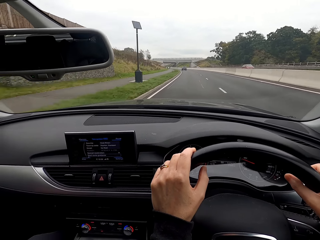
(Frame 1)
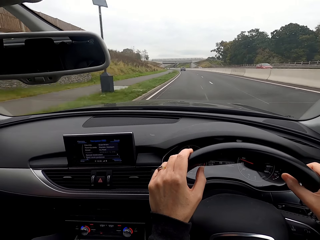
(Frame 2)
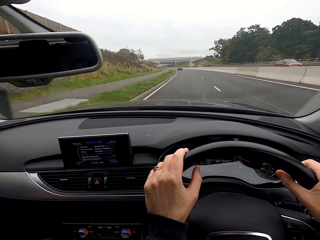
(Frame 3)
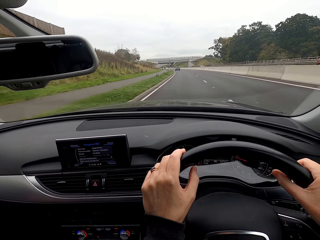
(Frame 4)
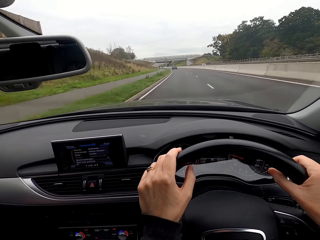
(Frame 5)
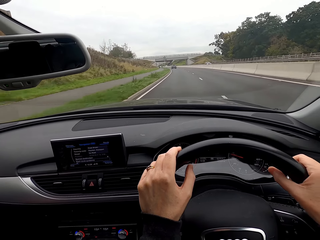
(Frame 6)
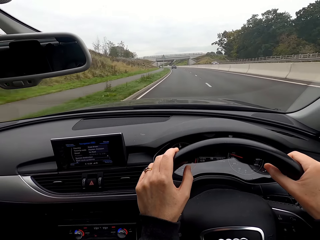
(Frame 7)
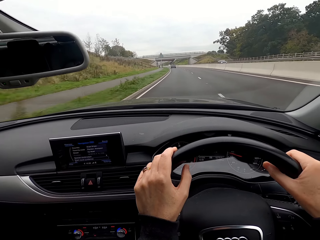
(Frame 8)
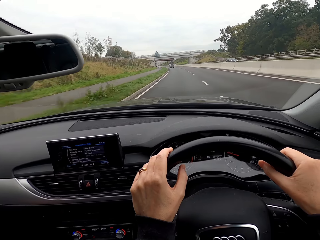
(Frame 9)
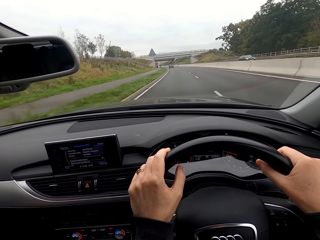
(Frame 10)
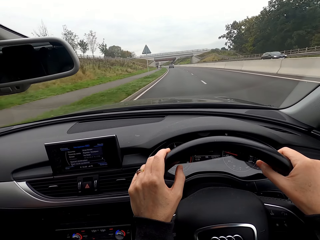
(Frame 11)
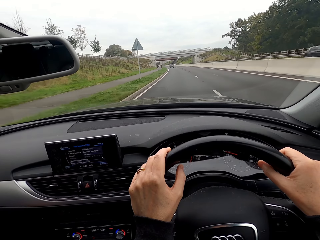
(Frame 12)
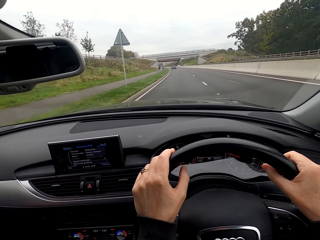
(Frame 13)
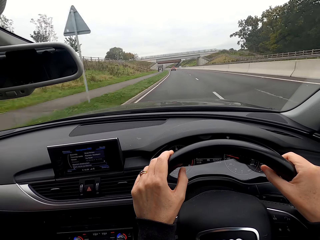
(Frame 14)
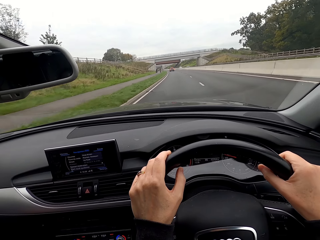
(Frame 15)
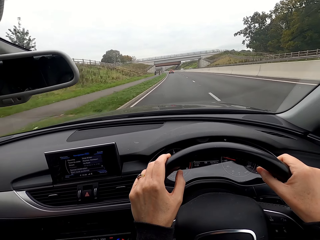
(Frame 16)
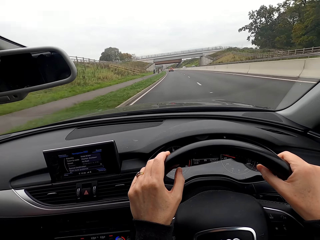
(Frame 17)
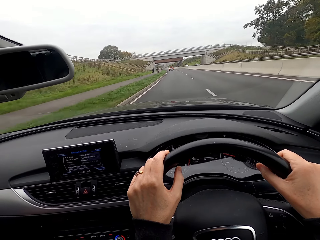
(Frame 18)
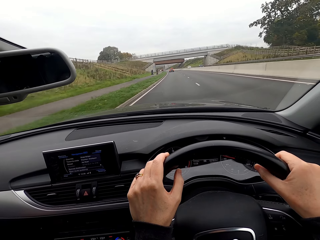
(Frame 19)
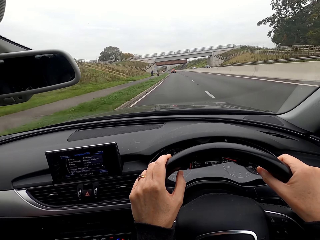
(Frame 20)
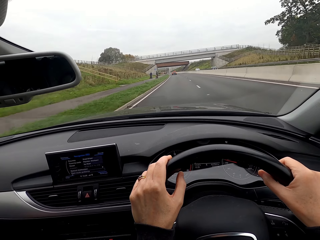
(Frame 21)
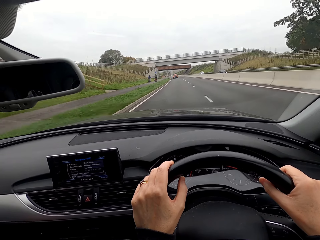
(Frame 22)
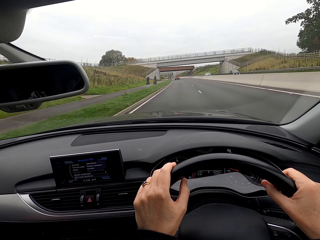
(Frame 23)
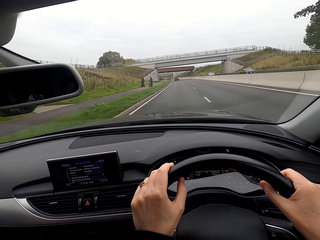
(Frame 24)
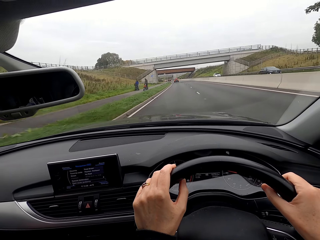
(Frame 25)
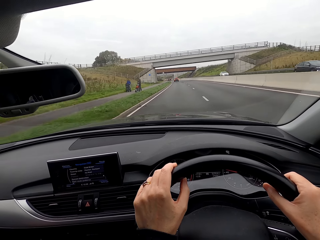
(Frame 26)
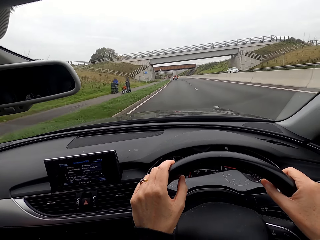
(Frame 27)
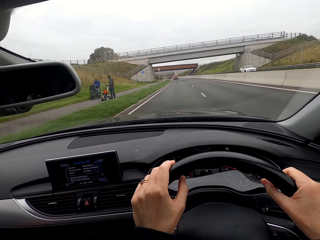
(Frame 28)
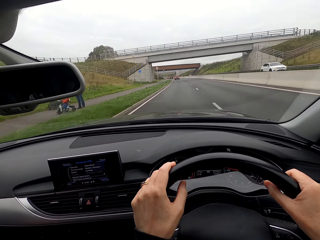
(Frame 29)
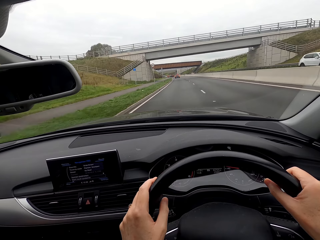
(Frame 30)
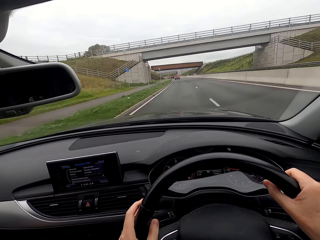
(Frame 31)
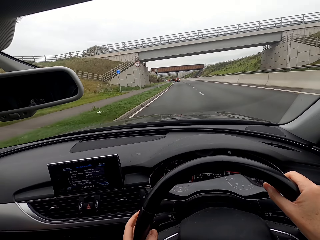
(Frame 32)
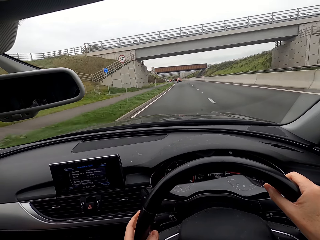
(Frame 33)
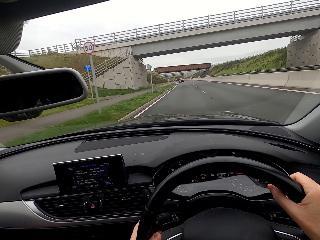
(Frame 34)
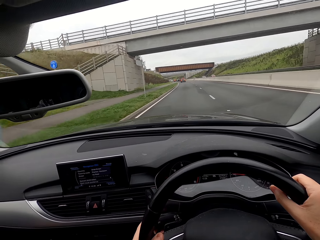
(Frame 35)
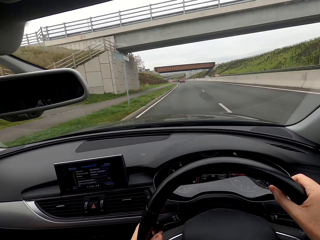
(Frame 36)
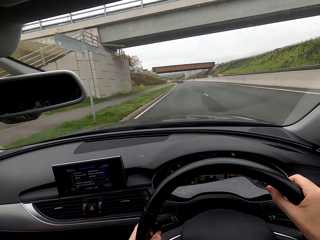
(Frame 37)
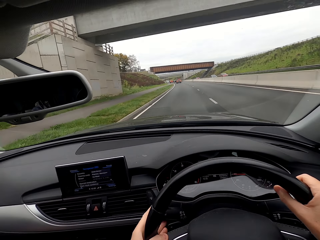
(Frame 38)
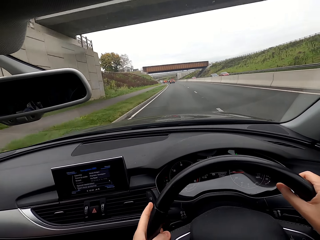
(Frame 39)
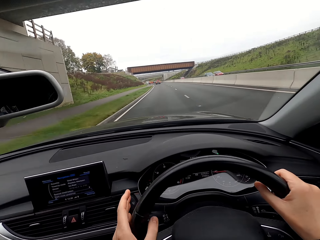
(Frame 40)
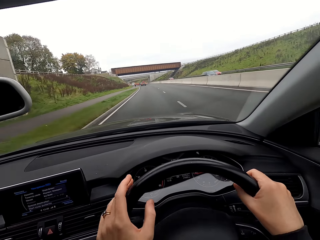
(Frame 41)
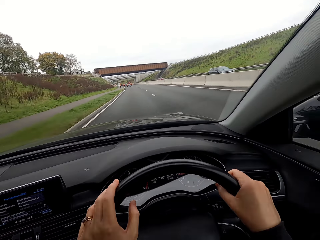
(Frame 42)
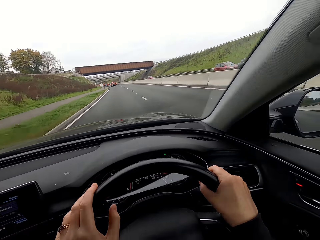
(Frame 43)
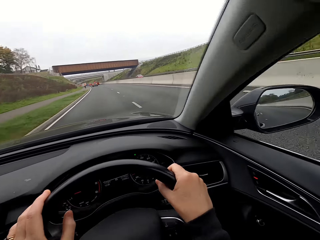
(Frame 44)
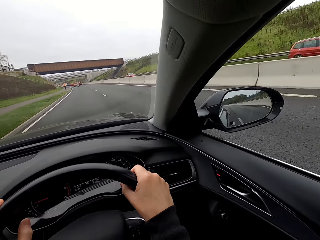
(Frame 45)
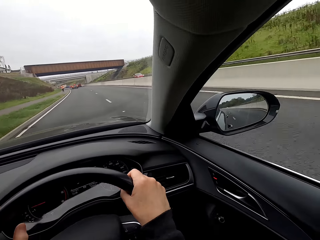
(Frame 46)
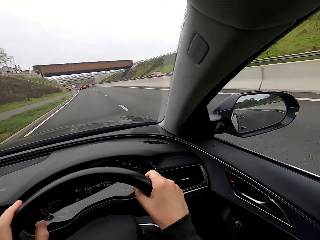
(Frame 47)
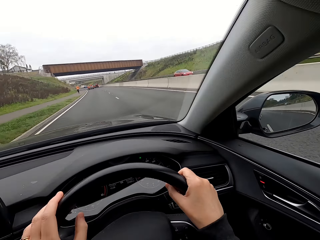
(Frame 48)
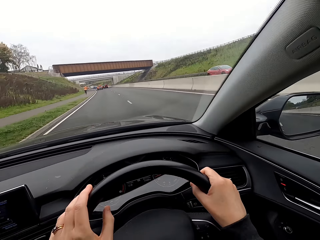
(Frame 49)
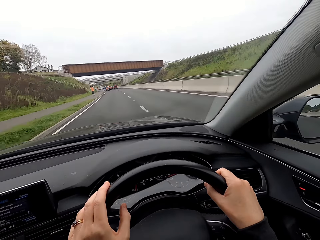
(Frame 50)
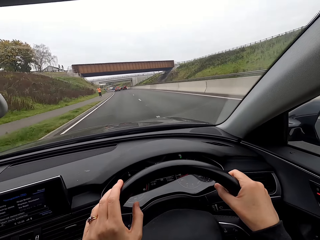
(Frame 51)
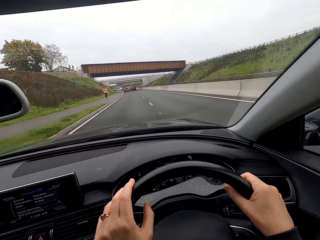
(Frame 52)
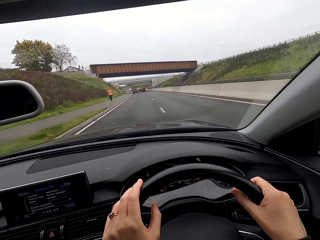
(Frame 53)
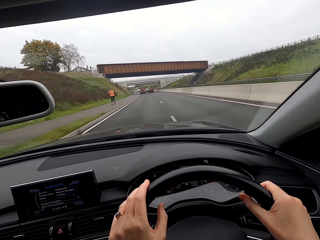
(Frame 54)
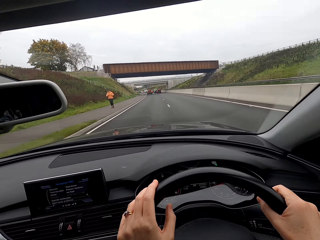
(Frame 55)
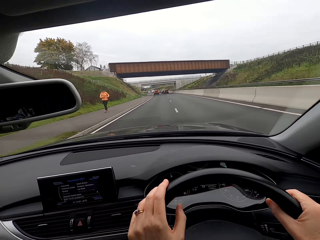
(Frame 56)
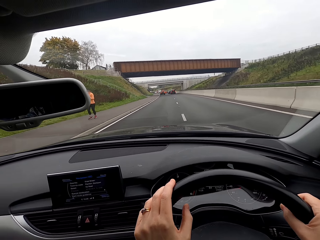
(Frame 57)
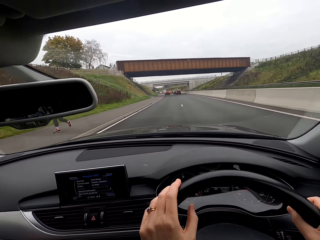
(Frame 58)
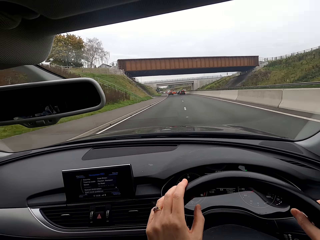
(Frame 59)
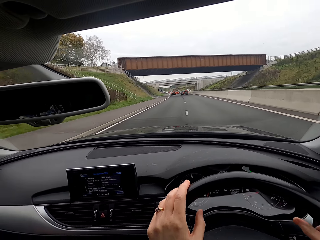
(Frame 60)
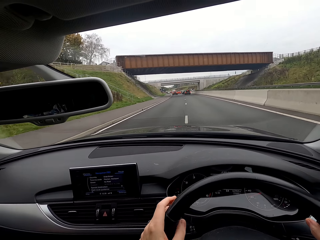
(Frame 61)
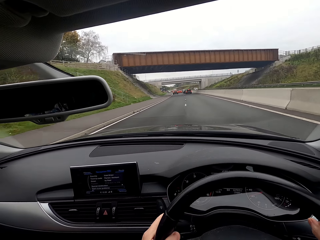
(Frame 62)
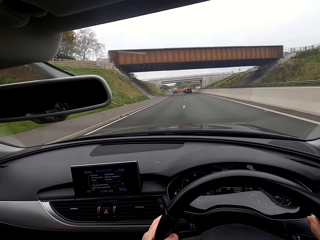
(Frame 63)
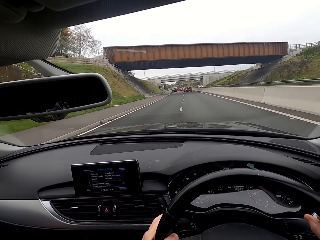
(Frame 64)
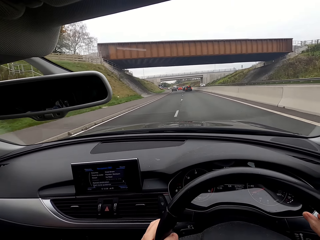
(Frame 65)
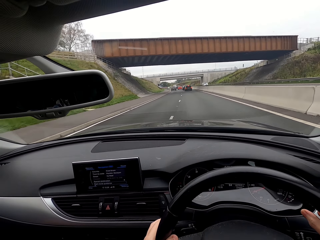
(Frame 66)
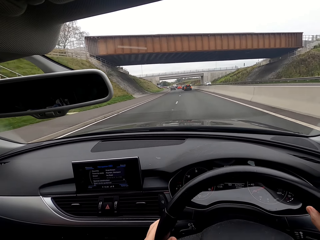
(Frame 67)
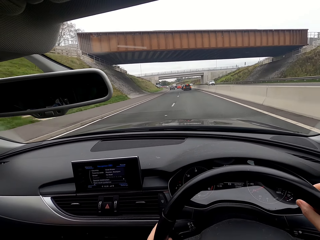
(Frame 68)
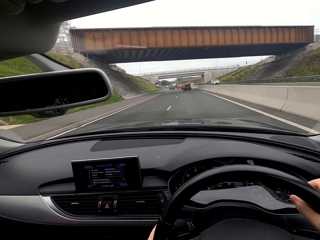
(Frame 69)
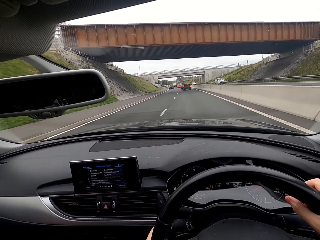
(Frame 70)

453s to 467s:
The camera wearer drives past a car repeatedly. They drive past a person and another person. They drive past a car repeatedly. They drive past a third person.

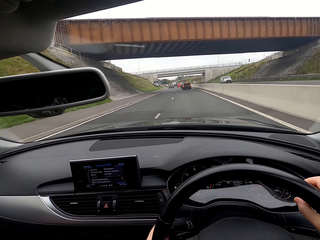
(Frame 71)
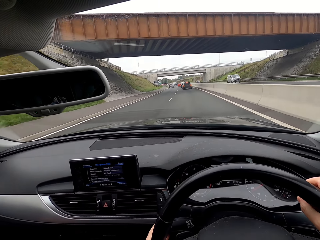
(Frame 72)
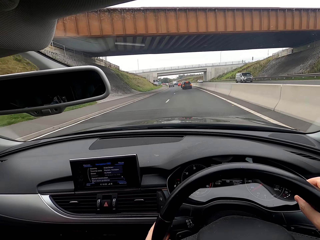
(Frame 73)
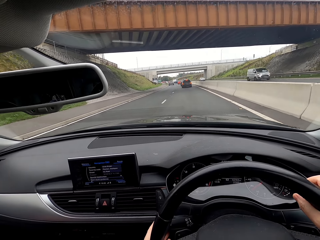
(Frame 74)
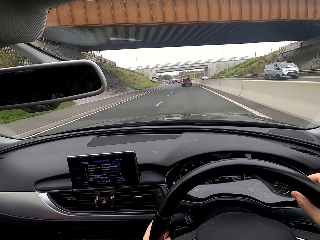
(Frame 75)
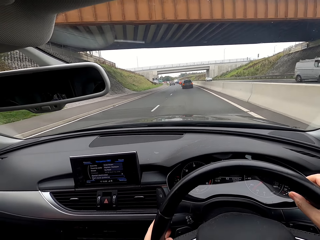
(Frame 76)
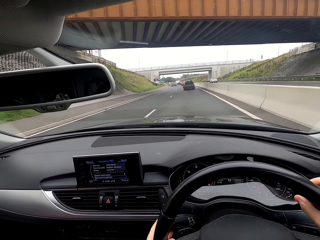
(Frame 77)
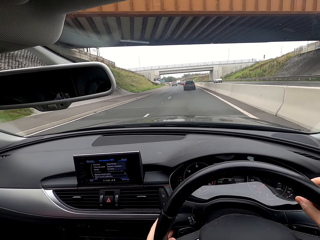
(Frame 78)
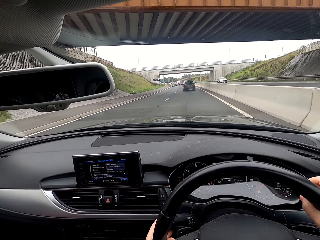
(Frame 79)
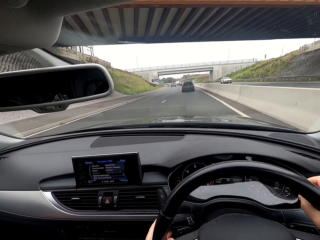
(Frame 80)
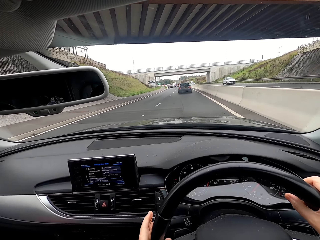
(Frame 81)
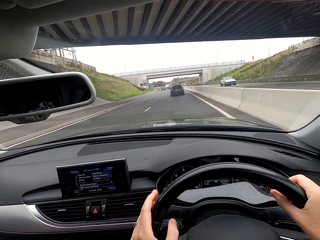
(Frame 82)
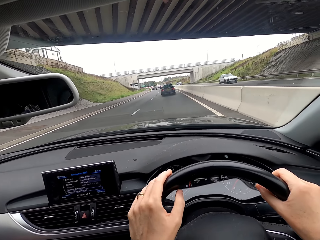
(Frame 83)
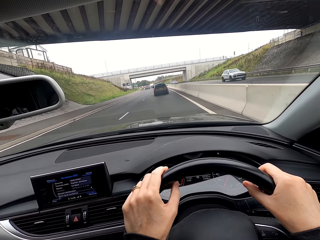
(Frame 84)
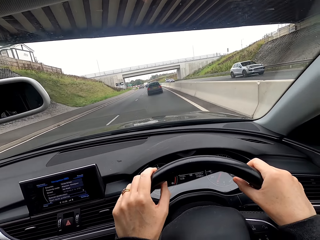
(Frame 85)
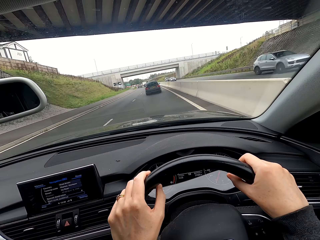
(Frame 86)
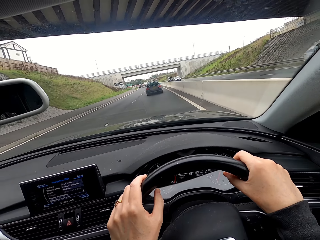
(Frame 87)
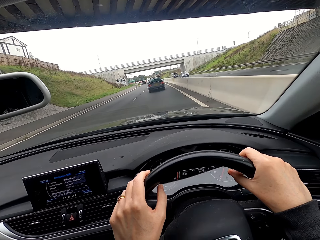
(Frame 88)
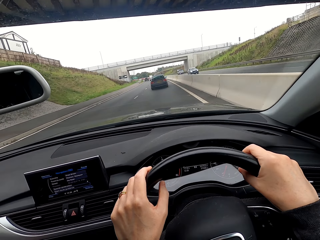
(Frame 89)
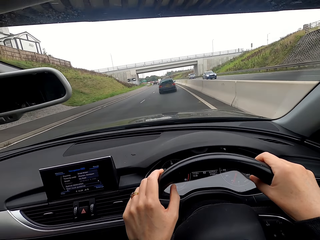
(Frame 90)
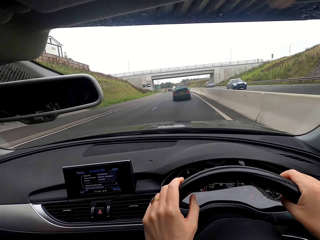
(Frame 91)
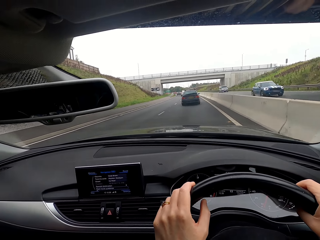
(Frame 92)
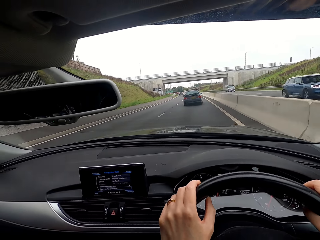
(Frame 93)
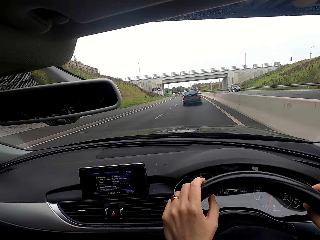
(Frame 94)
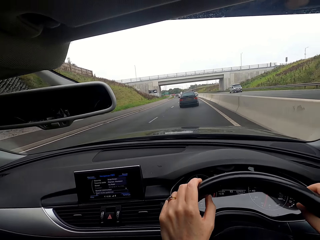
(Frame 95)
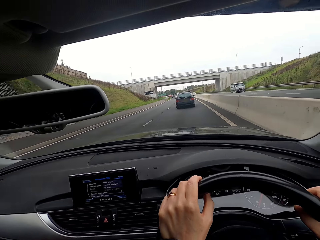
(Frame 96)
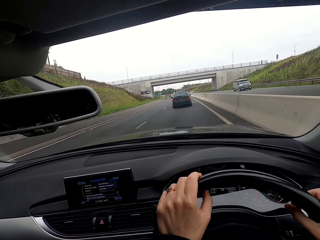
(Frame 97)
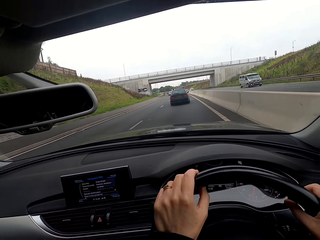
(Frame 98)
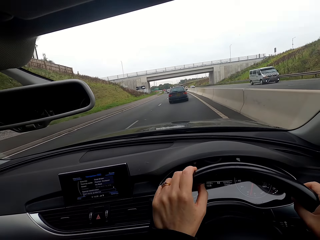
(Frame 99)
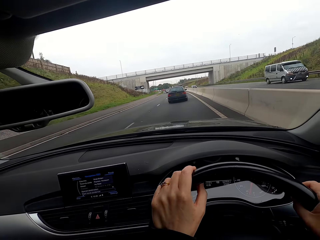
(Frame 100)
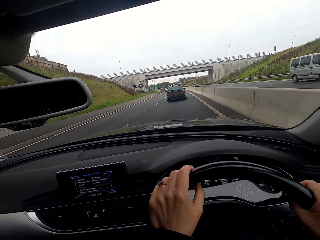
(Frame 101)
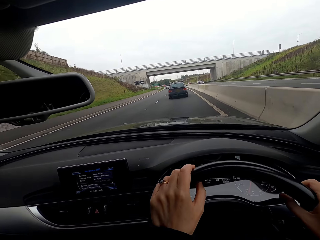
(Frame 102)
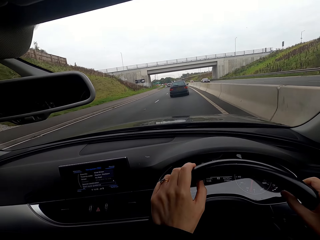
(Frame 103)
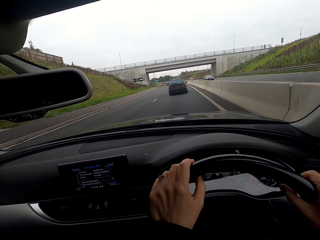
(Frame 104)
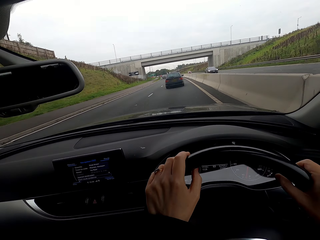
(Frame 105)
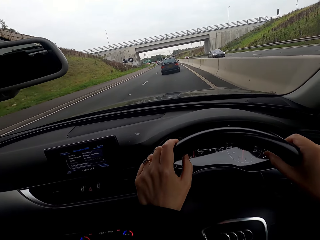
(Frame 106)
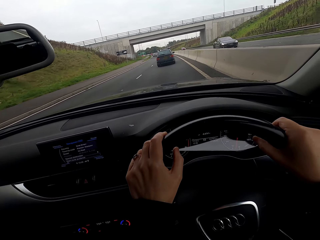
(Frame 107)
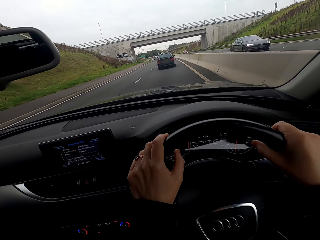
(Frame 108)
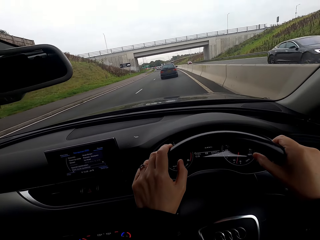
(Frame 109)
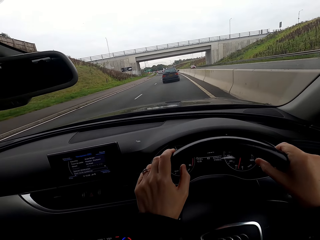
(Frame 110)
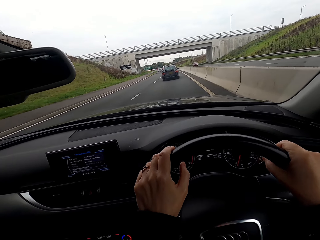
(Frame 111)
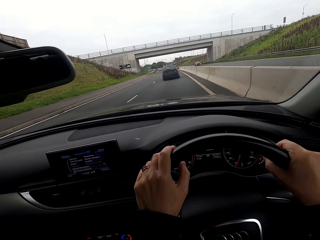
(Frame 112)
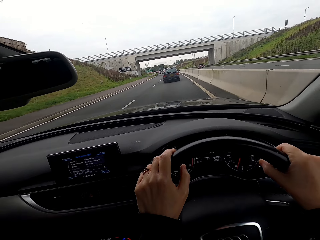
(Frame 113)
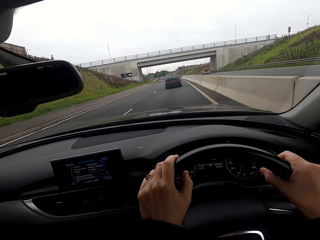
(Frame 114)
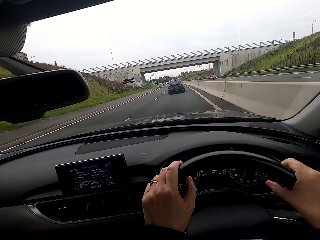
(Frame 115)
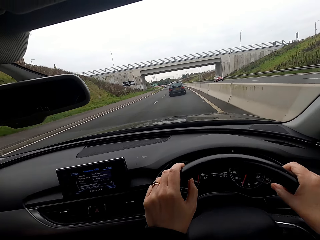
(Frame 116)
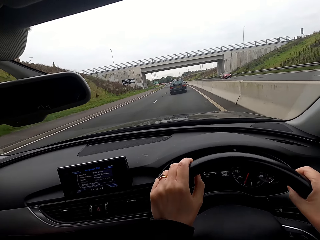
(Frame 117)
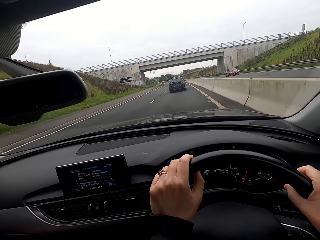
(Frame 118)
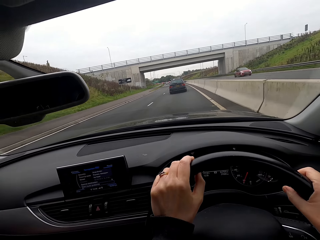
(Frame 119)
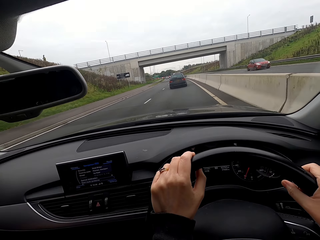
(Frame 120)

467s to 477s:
The camera wearer drives past a bus. They drive past a car. They drive past a car again. They drive past a bus. They drive past a car.
